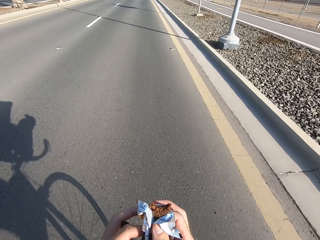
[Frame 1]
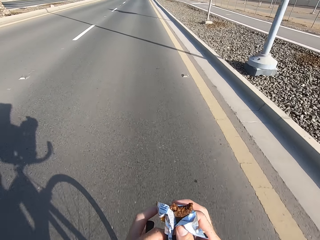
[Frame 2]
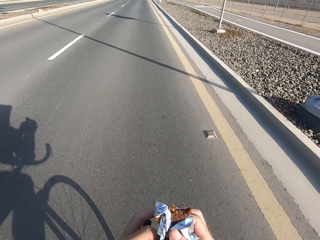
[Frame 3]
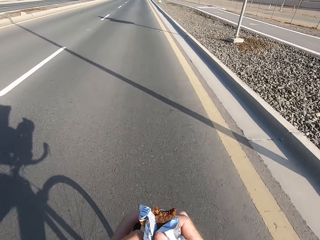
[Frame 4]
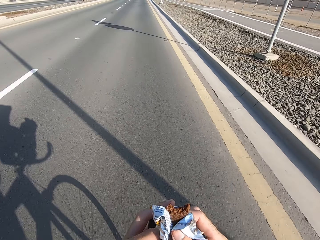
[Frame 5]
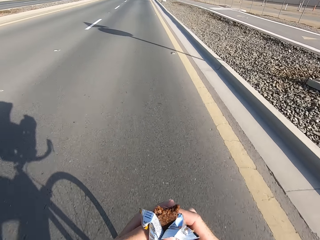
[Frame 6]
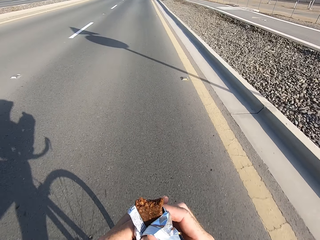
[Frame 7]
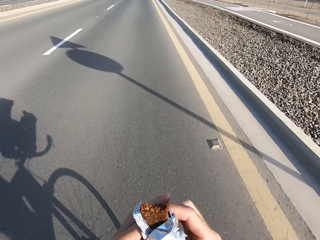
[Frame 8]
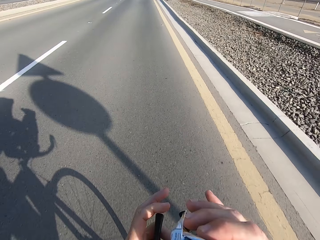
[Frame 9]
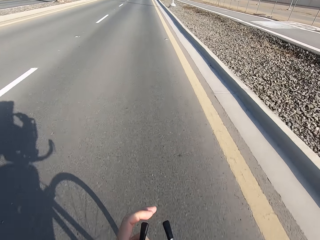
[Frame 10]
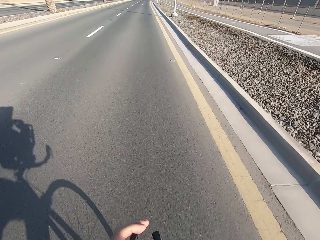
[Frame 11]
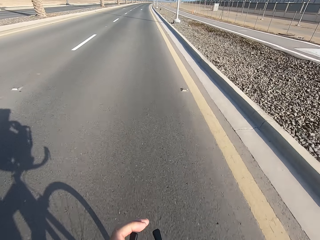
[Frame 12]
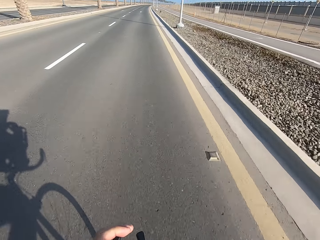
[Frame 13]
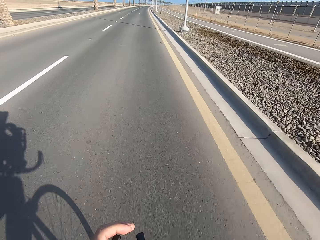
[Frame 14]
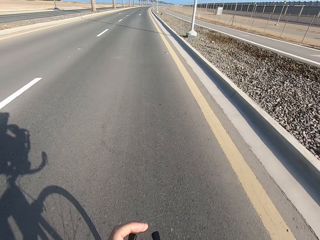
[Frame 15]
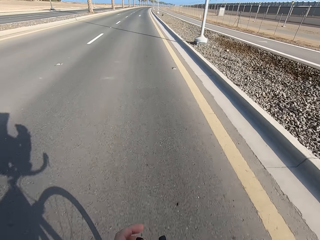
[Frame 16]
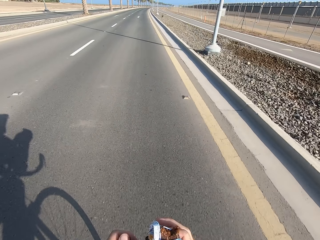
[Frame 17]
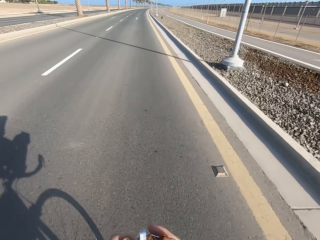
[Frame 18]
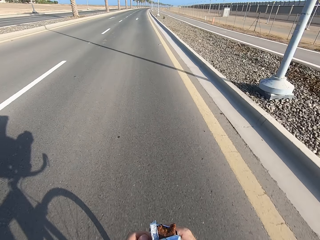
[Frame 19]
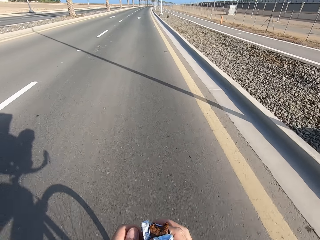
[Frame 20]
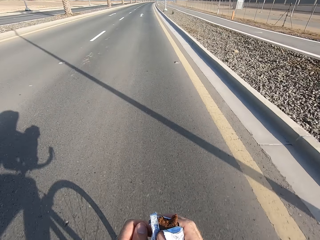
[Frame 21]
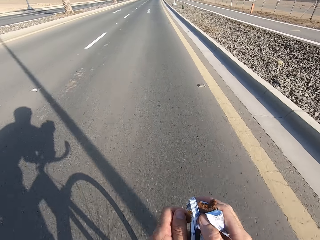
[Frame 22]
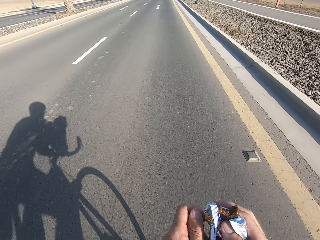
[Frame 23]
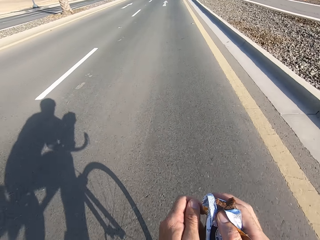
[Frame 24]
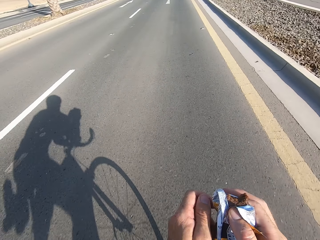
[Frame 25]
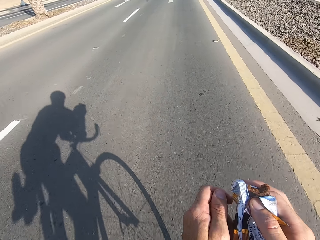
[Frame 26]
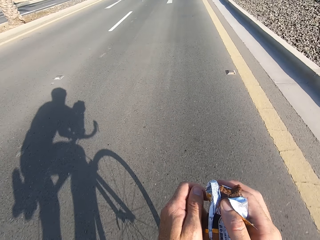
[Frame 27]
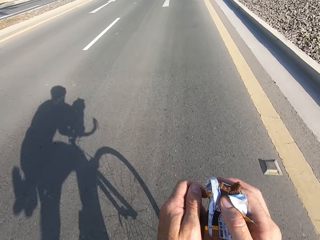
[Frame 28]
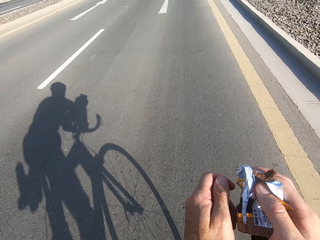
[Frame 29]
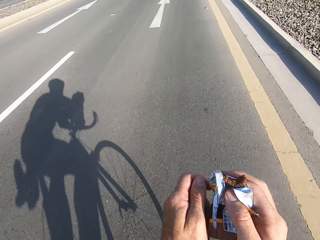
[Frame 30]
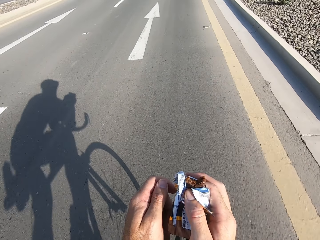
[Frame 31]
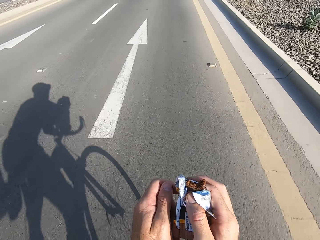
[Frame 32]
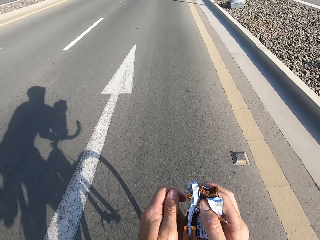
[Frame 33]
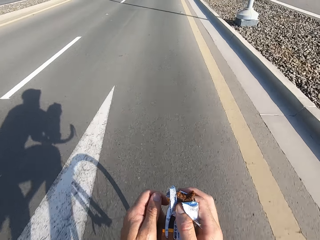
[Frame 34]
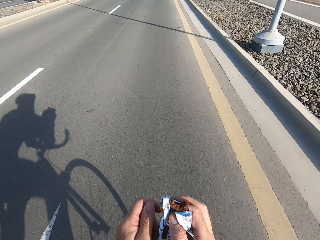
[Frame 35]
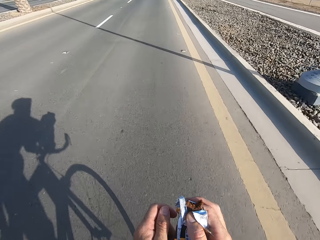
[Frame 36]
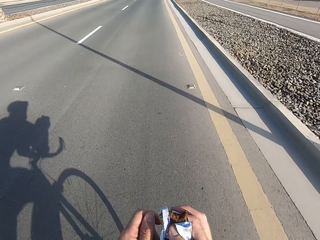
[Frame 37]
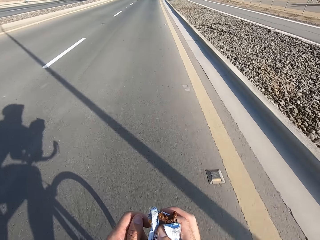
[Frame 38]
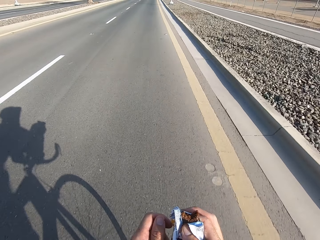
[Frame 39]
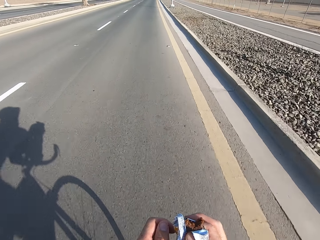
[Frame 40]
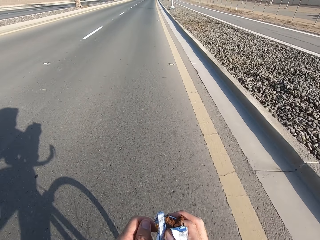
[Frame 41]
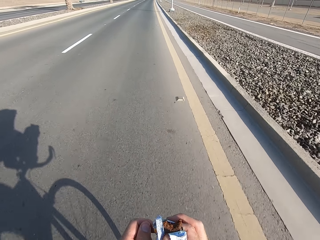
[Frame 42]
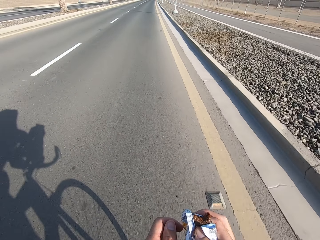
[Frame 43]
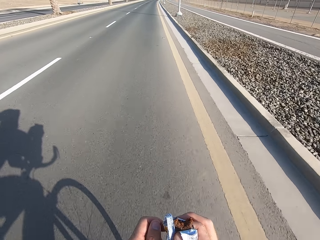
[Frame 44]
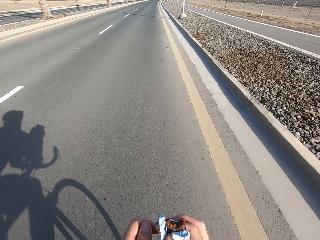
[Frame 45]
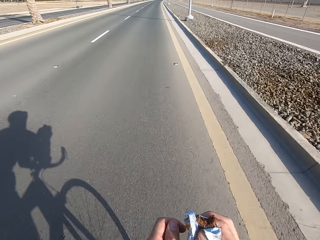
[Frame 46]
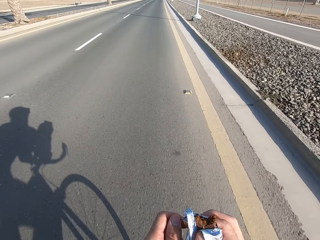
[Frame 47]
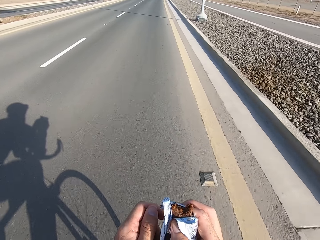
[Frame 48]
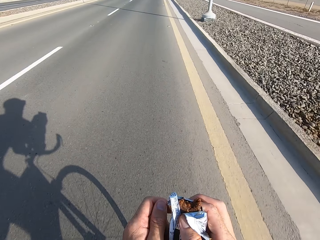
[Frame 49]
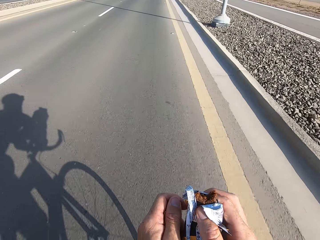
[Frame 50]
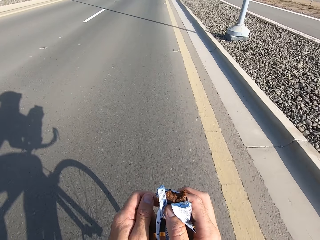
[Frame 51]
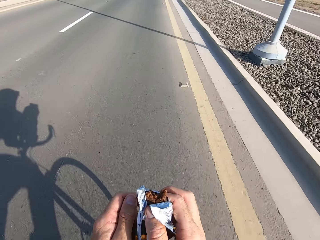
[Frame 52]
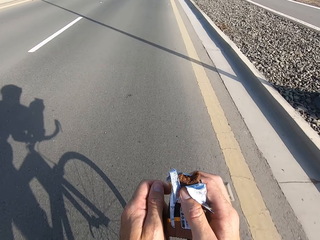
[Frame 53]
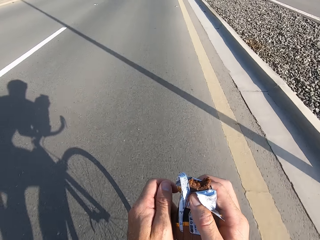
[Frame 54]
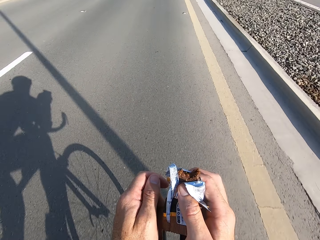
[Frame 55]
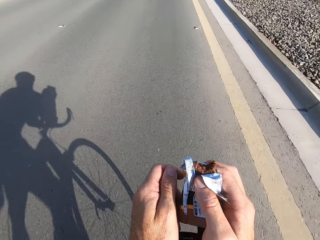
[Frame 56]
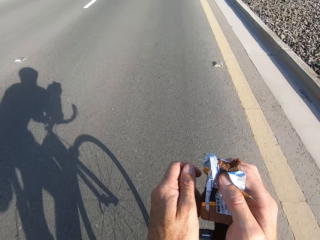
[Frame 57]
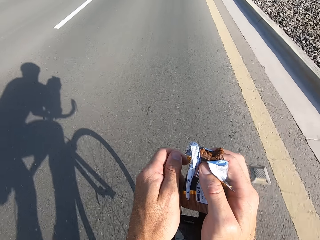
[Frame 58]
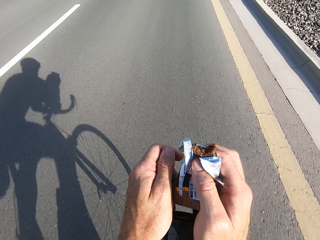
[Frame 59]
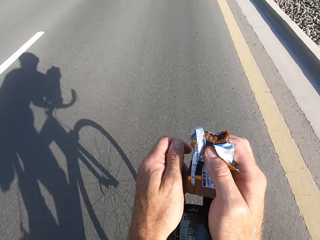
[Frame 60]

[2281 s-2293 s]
The camera wearer swings the right hand and bites the snack. They swing the right hand and lean the right hand on the bike rest handlebar.

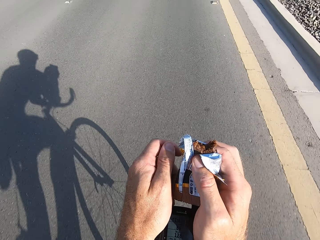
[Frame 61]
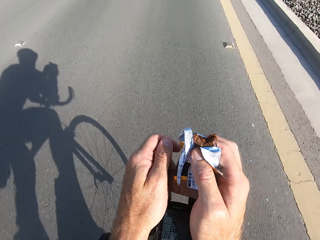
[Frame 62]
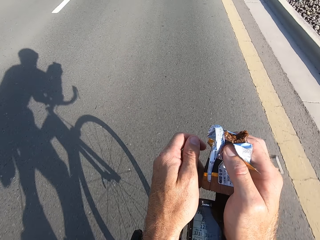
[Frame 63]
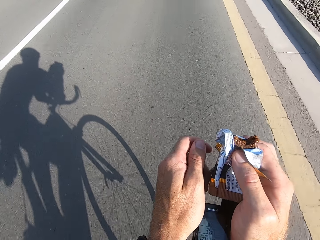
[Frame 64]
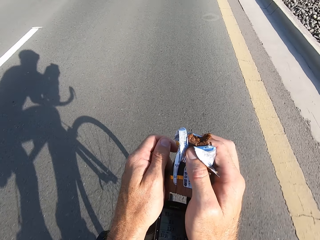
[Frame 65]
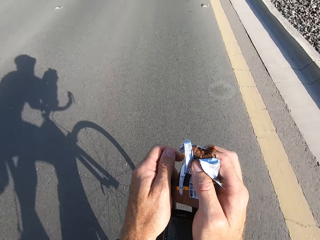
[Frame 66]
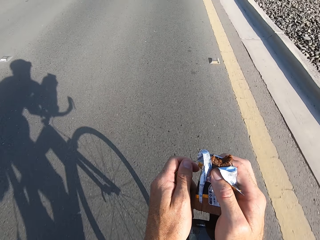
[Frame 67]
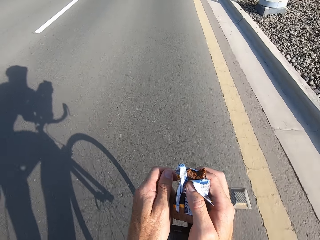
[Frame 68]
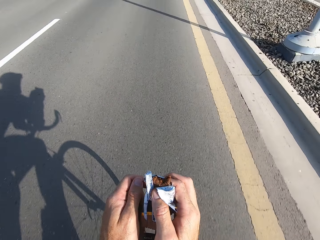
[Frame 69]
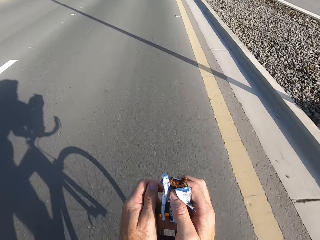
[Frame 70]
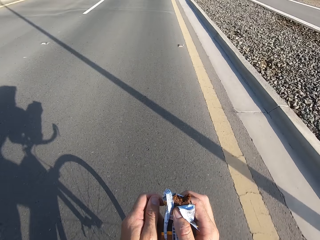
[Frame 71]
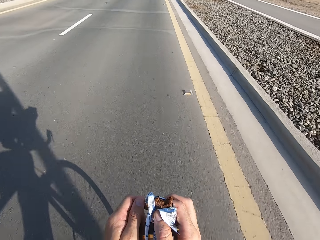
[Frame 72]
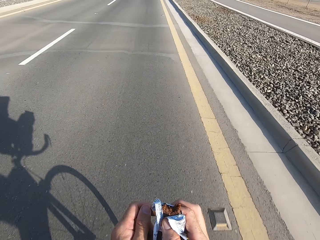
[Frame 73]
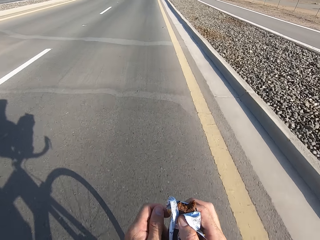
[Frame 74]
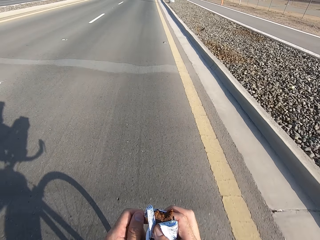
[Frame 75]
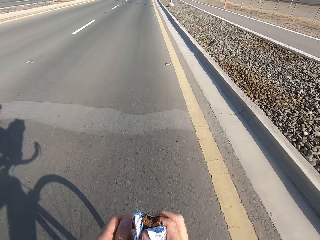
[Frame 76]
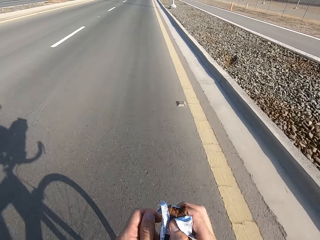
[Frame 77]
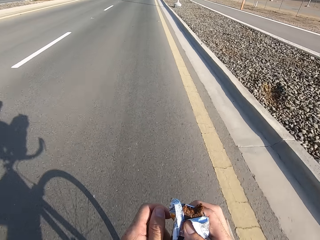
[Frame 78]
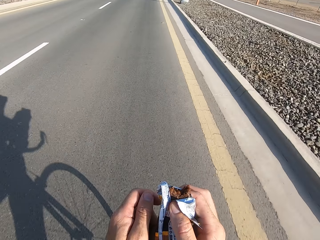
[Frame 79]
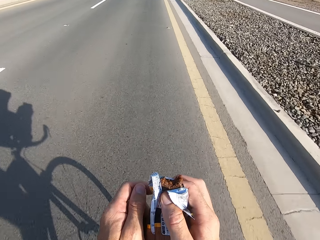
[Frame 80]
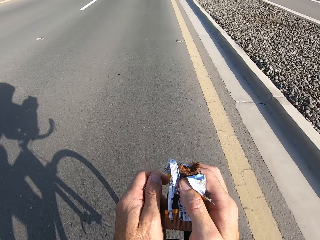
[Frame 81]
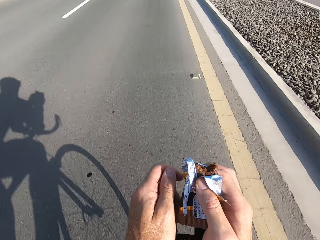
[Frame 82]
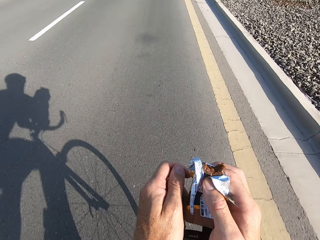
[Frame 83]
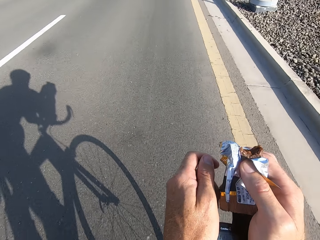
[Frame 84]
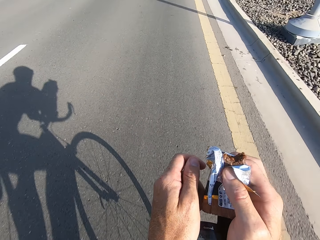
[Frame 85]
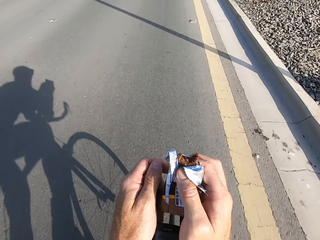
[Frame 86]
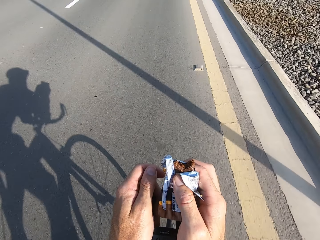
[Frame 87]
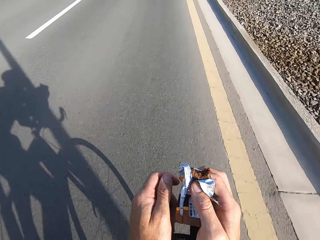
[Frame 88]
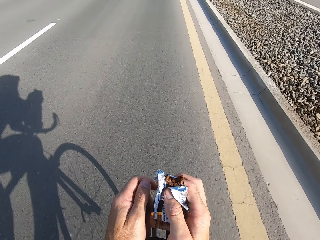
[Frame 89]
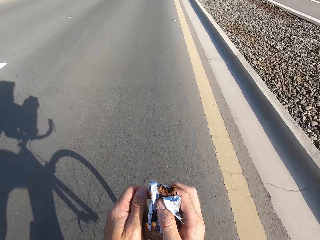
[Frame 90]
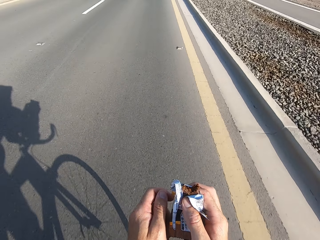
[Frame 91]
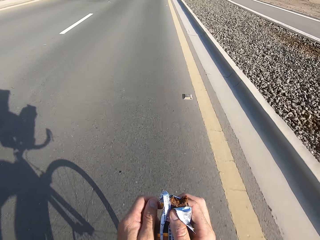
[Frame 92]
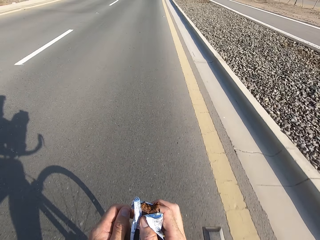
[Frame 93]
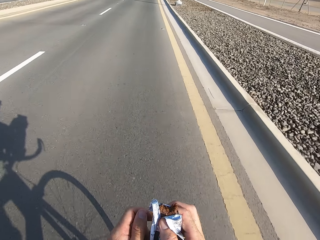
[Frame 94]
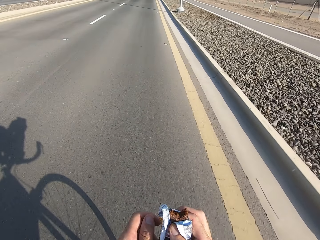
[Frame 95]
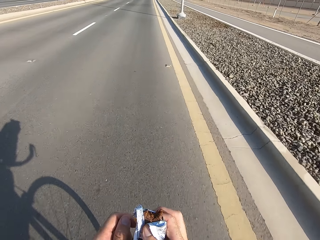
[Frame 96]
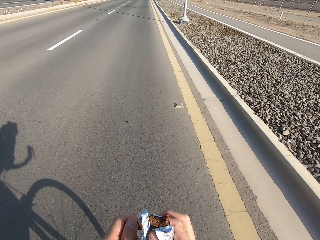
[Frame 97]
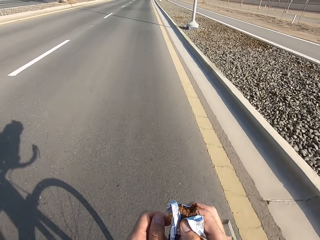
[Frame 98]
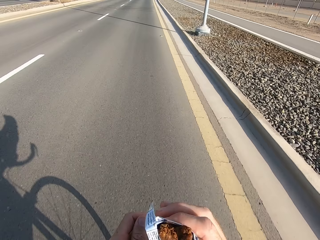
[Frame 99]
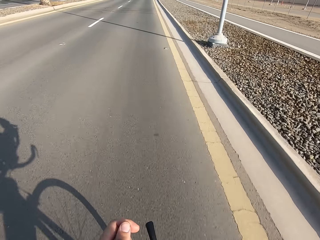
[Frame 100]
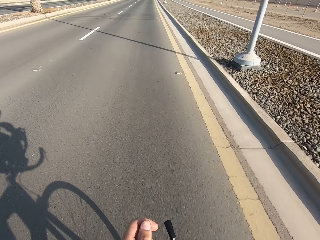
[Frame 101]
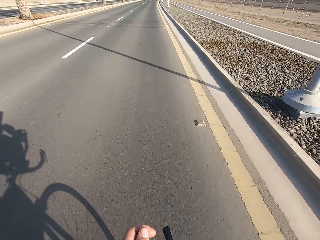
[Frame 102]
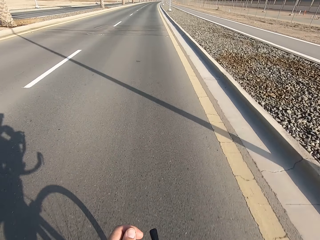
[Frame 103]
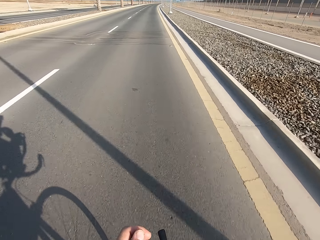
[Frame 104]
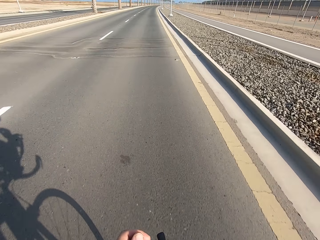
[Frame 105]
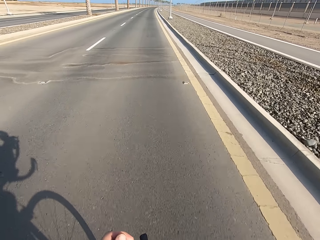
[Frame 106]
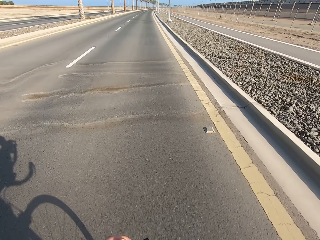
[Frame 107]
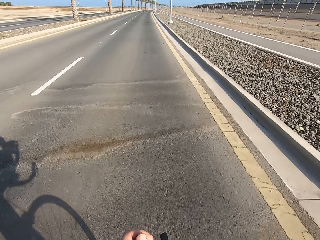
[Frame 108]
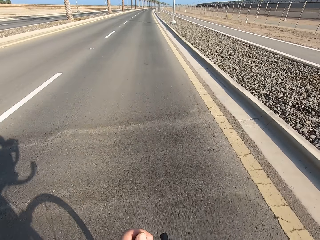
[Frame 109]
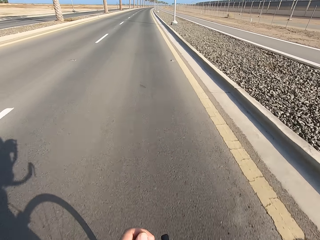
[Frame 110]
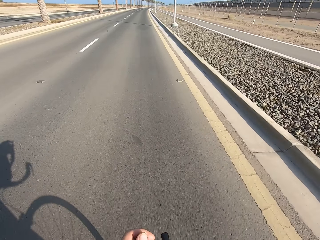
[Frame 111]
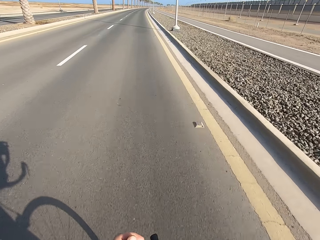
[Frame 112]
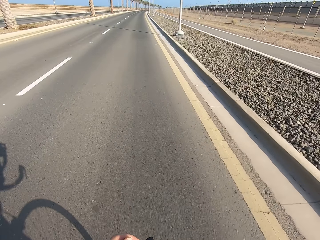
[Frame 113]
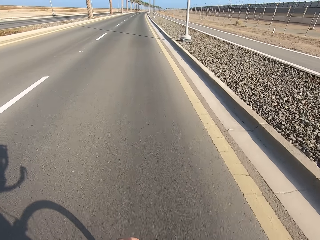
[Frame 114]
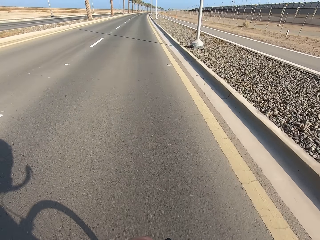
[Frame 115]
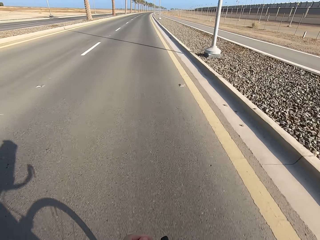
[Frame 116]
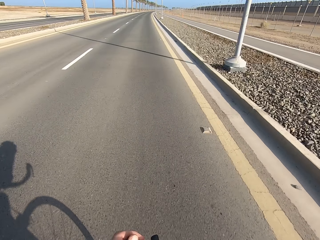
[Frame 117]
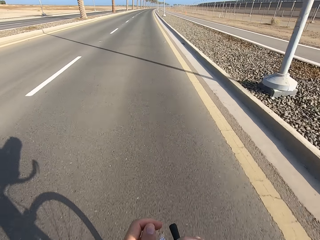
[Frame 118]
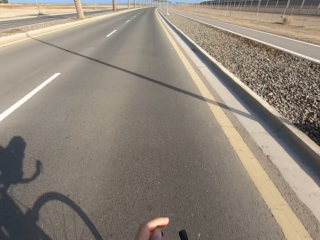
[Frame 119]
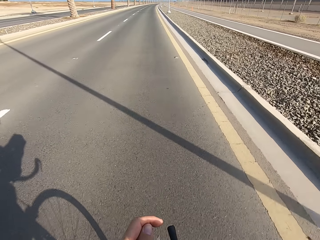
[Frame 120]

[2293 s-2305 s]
The camera wearer swings the right hand and bites the snack.
